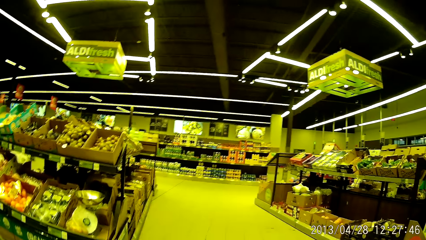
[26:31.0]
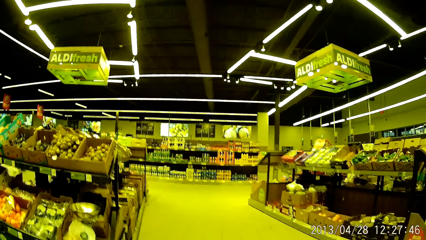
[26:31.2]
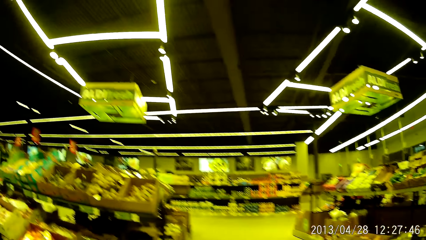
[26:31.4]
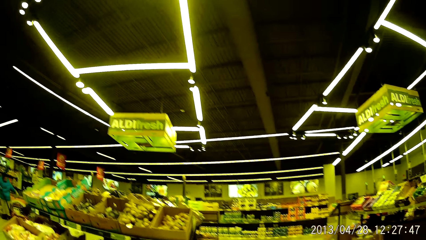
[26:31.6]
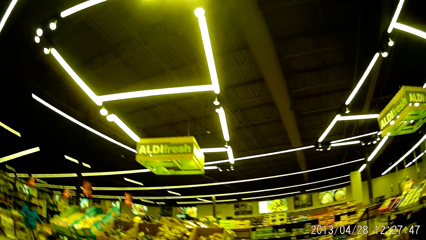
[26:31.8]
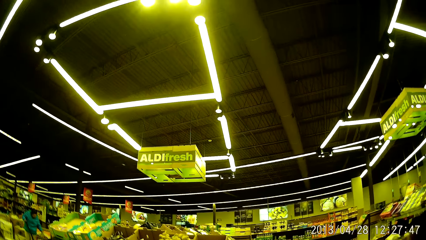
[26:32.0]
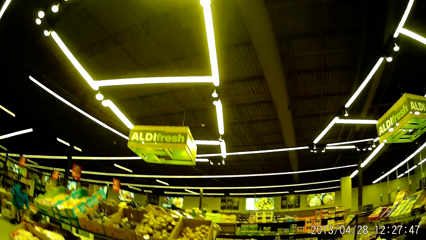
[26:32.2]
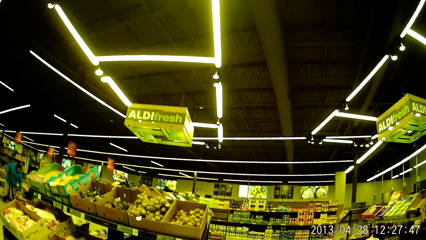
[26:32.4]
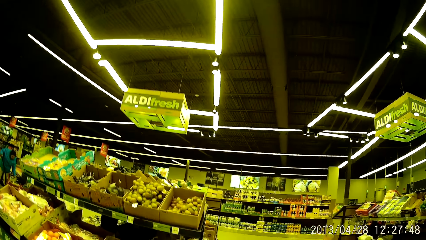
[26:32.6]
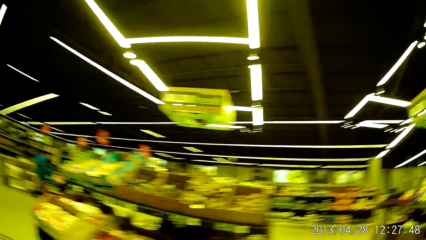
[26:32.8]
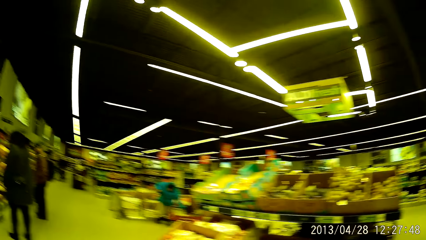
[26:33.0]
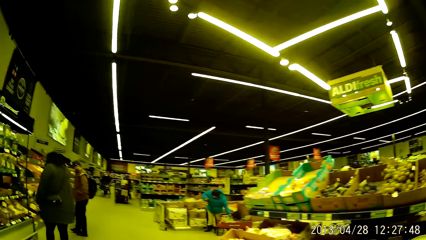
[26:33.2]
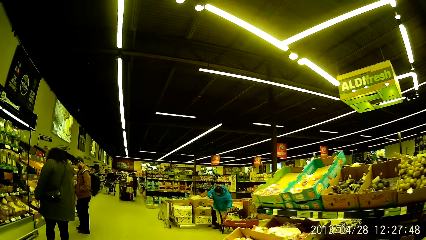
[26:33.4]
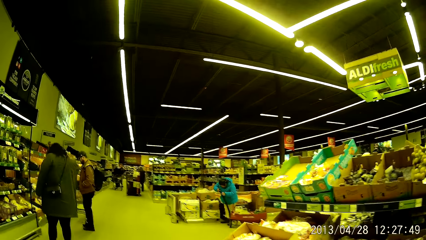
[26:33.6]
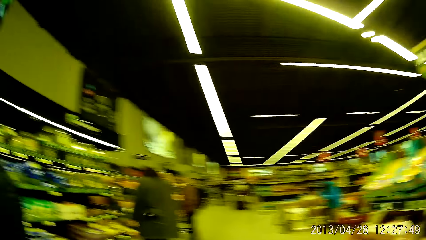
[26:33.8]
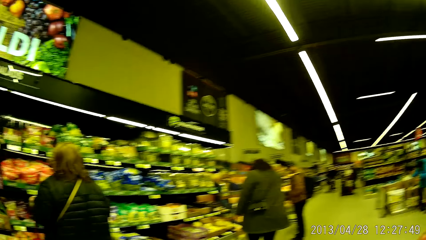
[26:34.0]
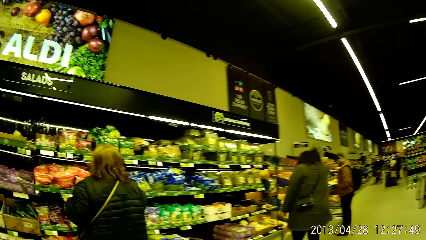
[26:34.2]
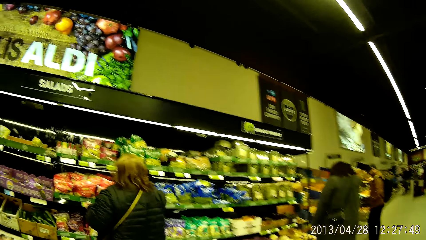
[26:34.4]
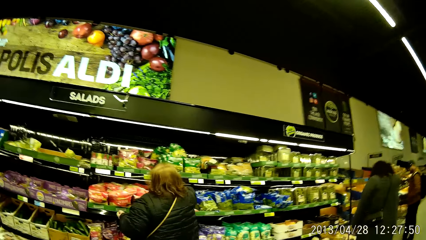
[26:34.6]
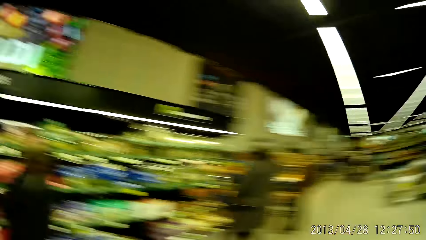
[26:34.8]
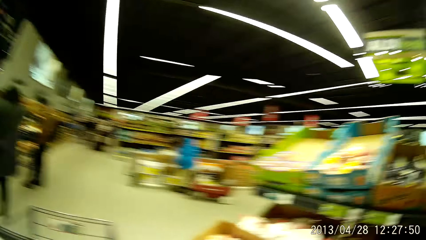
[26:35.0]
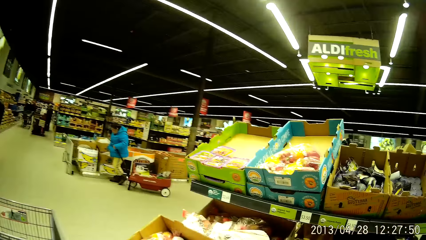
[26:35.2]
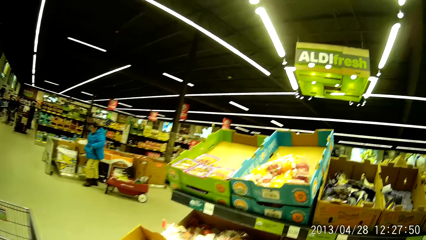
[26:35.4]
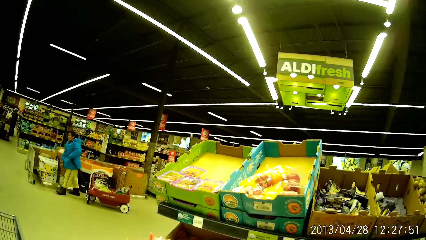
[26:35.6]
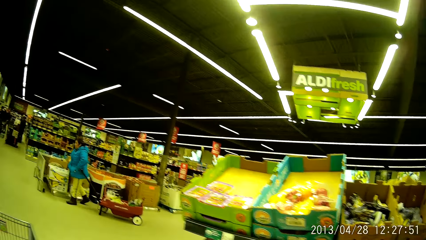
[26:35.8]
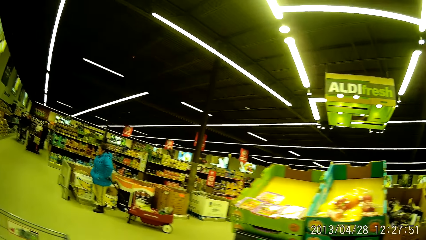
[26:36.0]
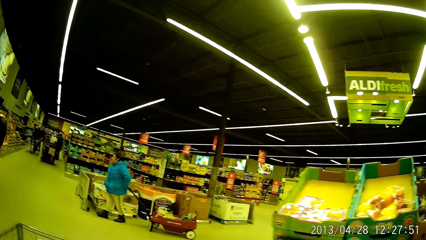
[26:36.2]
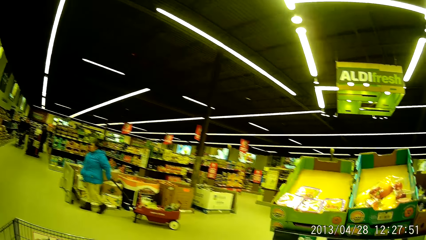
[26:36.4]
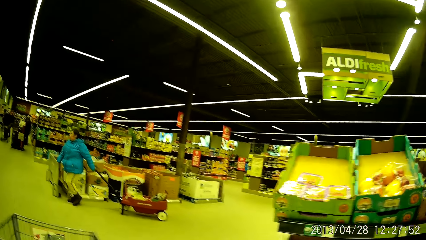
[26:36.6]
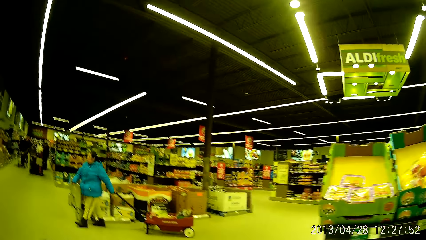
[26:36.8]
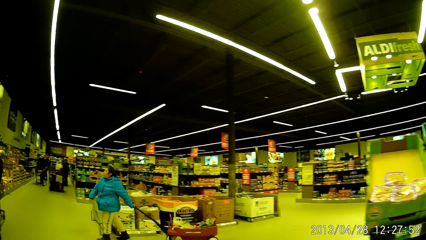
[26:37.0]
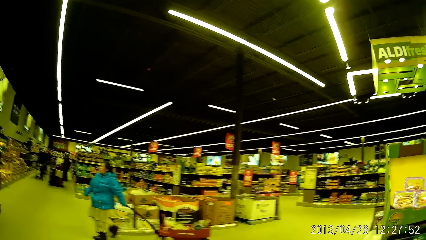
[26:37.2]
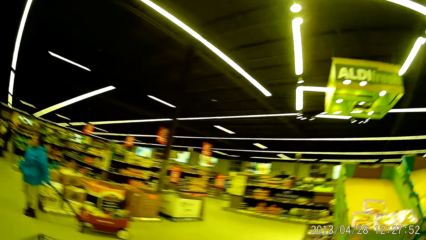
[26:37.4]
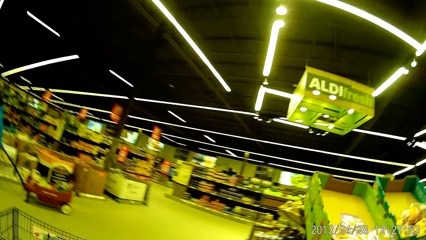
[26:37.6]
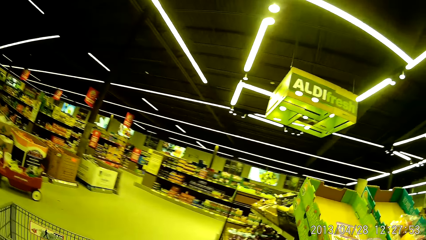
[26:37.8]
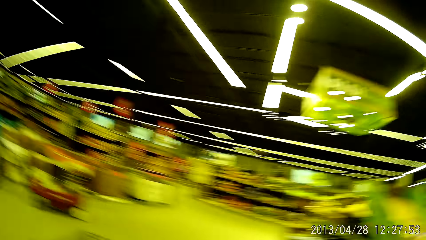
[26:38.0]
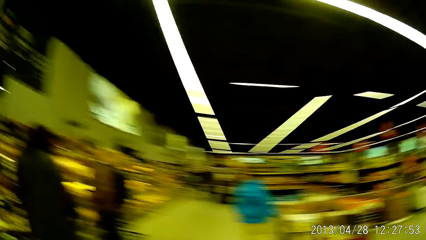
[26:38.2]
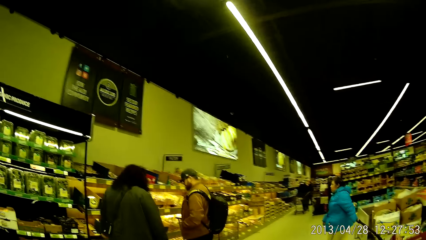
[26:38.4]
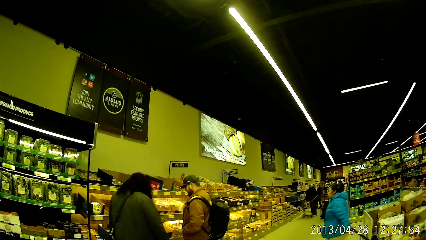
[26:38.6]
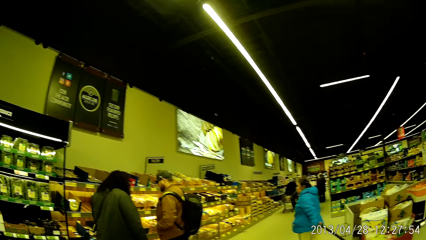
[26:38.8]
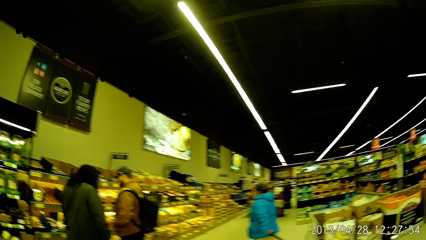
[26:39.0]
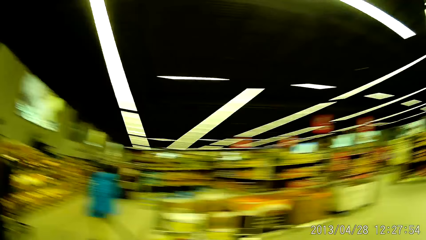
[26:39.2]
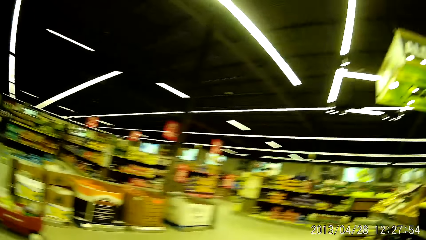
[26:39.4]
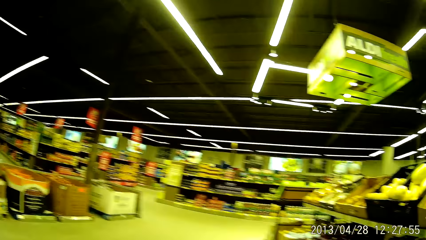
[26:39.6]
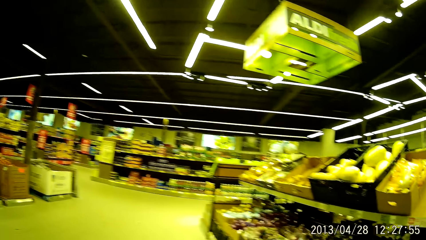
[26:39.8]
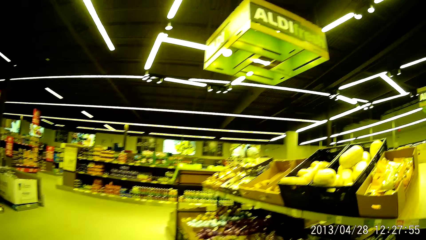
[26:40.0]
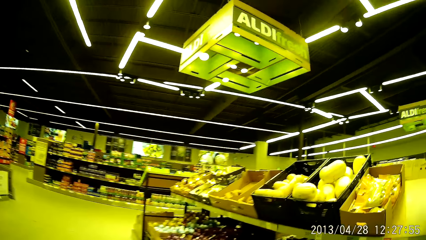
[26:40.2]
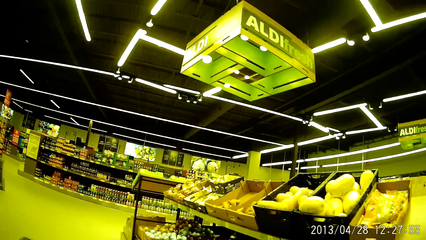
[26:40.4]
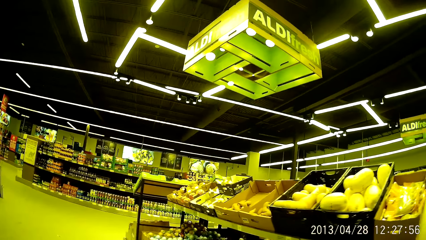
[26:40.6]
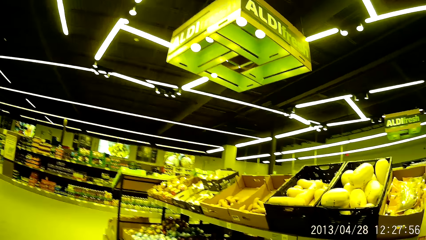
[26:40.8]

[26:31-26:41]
The camera wearer pushes a trolley around the store.

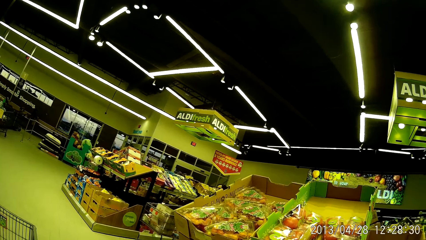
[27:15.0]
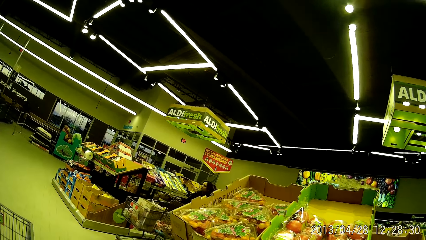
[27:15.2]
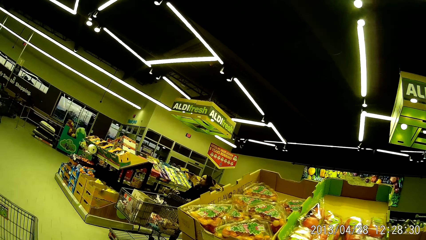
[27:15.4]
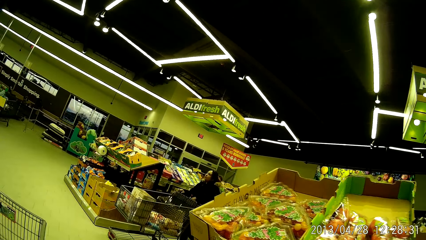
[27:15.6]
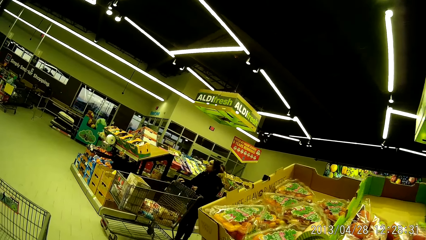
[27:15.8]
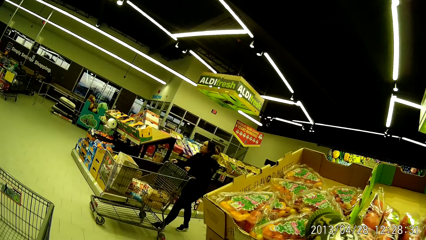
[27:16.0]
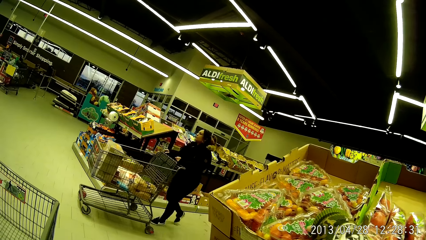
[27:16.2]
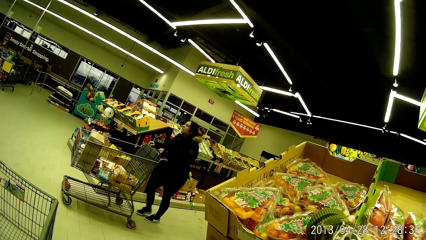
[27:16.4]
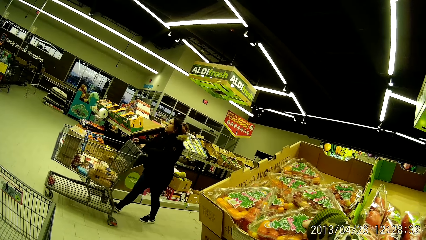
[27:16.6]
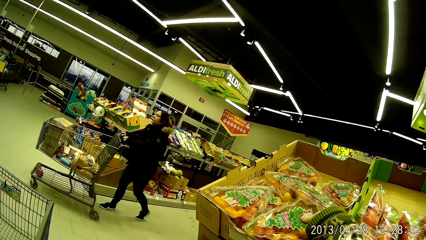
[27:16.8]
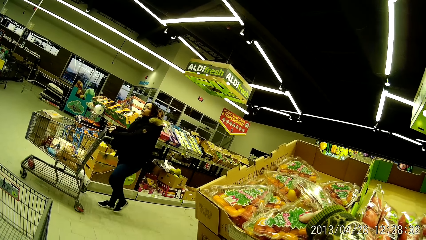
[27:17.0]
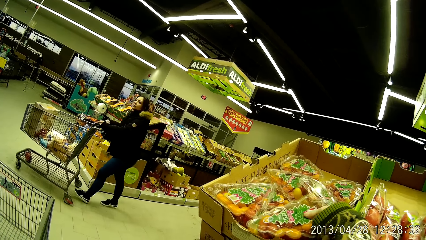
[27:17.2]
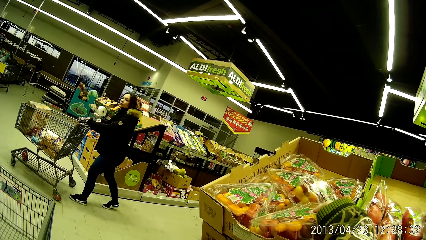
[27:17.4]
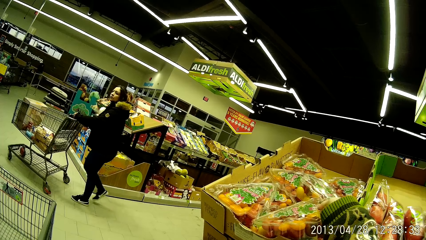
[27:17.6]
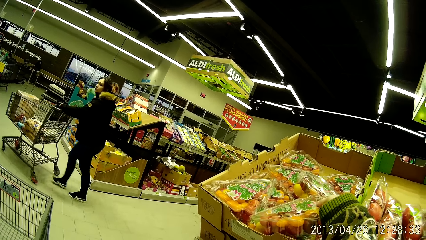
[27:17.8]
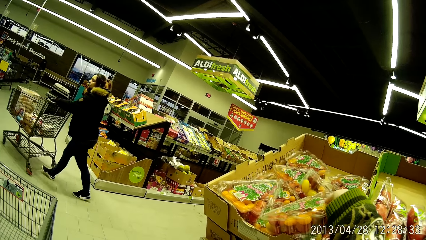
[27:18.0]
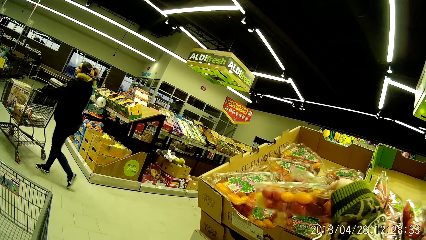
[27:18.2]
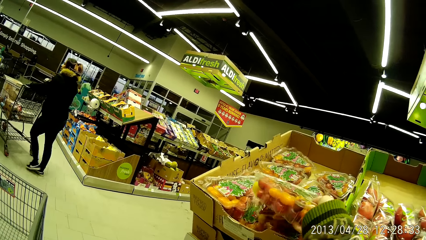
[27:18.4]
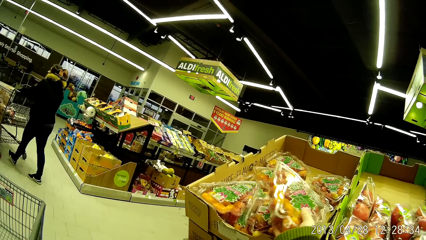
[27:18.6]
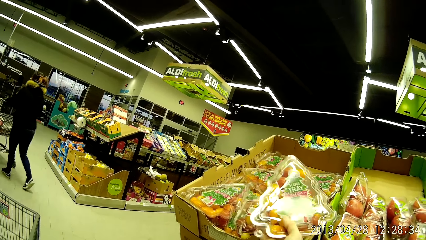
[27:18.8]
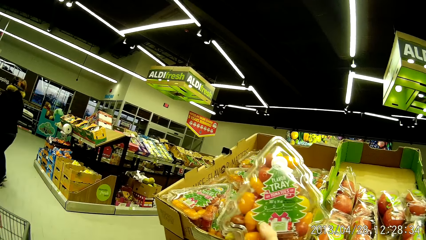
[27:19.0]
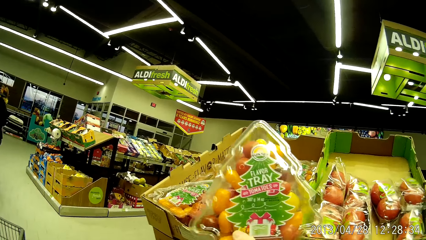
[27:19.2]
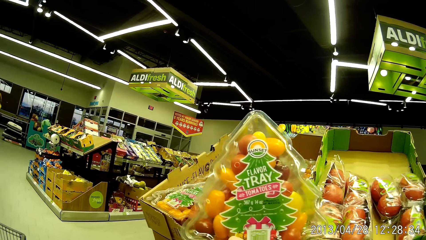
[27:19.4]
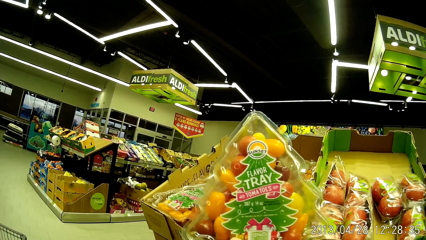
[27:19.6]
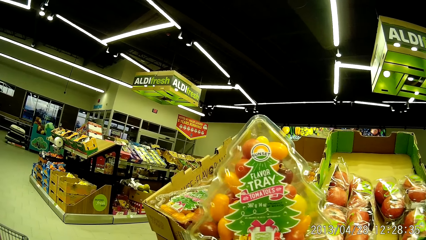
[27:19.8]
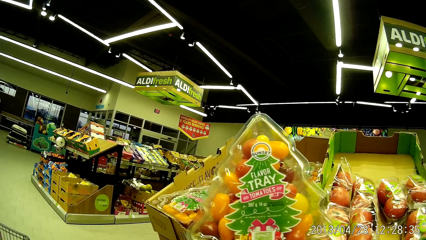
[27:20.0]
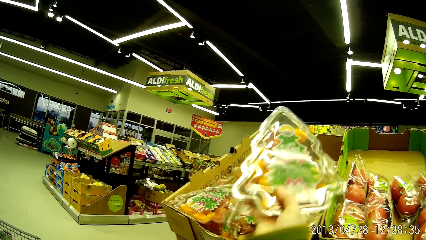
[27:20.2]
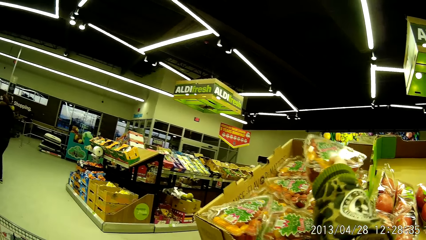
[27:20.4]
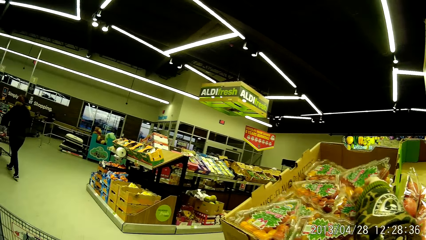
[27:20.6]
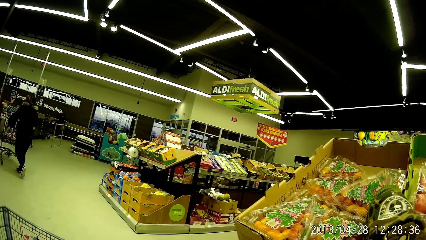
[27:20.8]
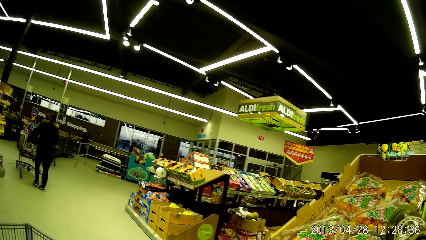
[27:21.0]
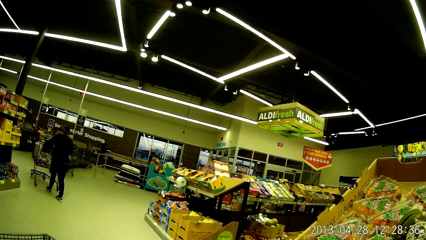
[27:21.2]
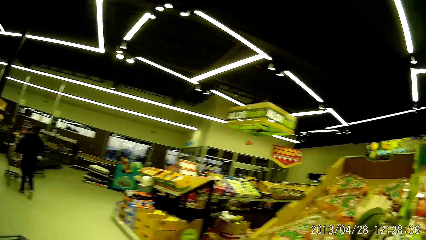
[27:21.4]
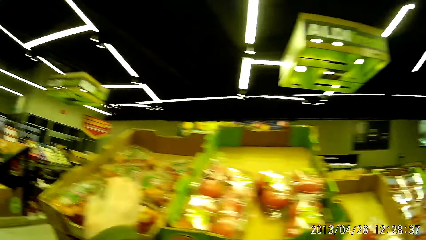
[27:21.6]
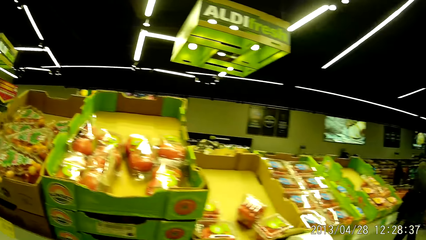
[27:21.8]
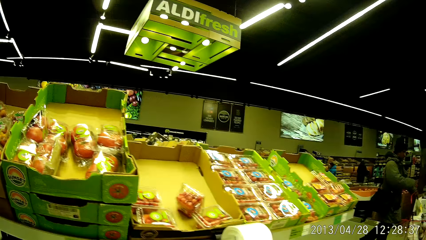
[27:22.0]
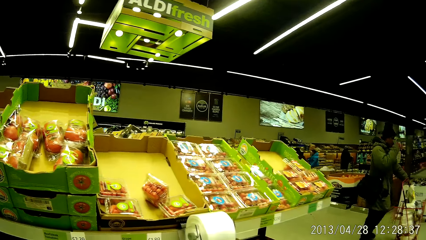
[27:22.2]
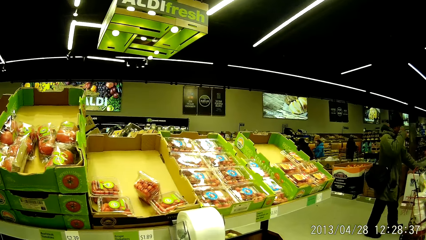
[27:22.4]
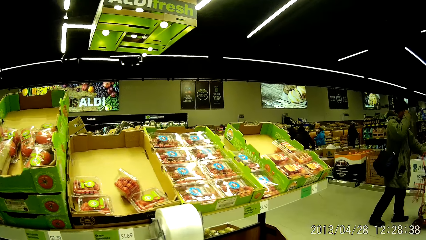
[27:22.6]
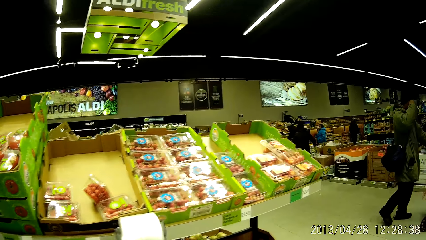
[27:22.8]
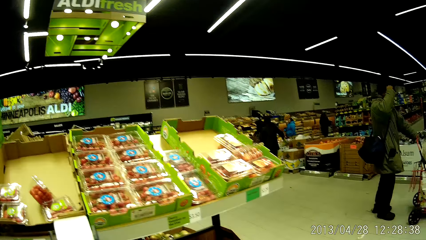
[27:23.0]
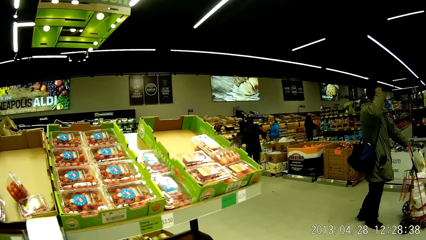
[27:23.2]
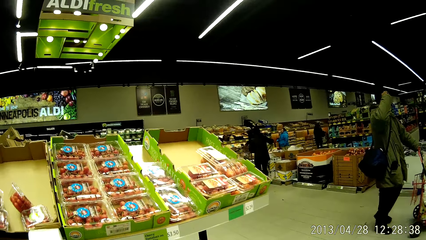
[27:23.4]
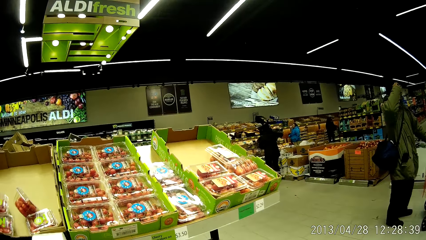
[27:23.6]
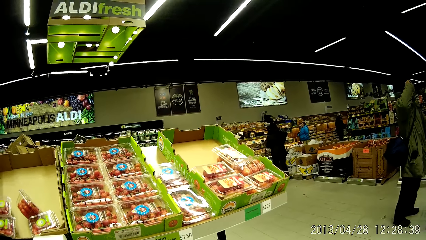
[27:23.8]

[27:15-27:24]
The camera wearer picks up a tray of tomatoes on the shelf. They place the tray of tomatoes on the shelf with the right hand.
